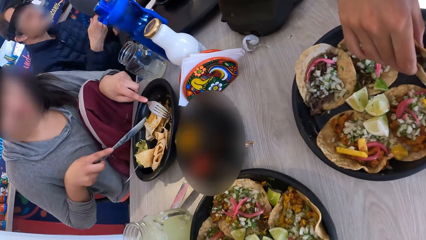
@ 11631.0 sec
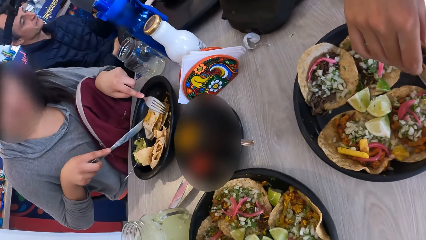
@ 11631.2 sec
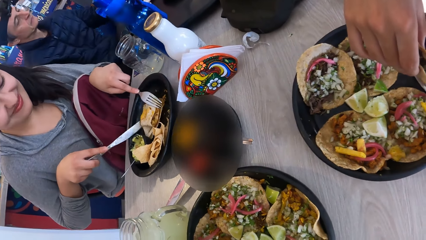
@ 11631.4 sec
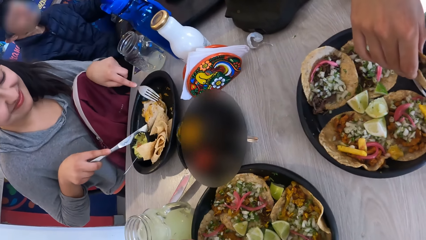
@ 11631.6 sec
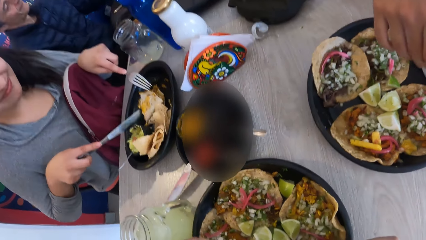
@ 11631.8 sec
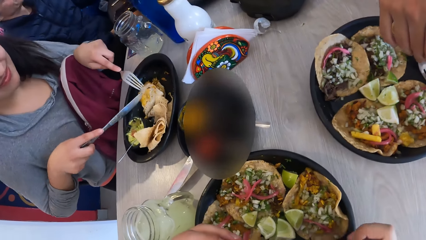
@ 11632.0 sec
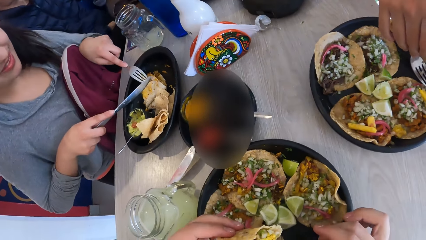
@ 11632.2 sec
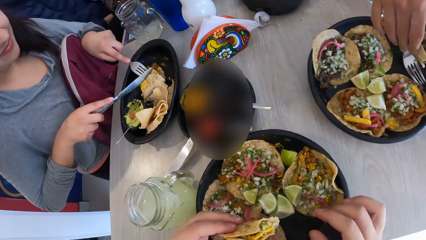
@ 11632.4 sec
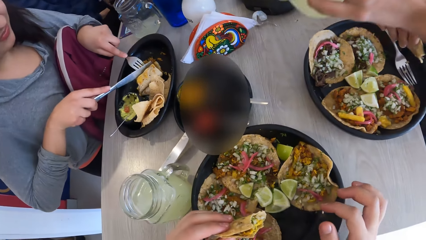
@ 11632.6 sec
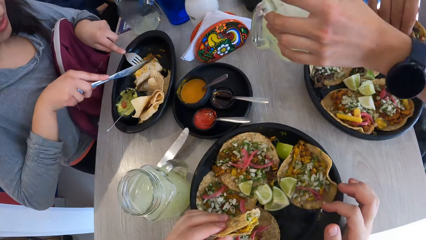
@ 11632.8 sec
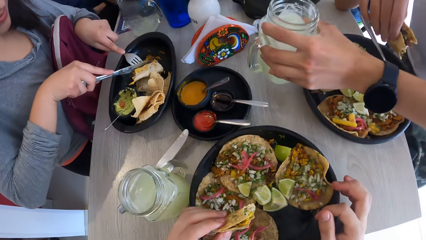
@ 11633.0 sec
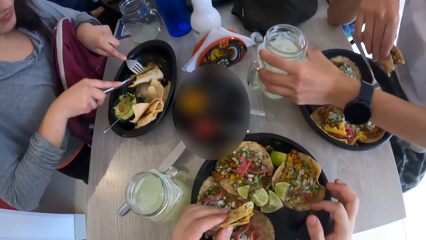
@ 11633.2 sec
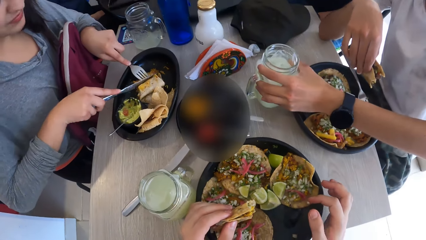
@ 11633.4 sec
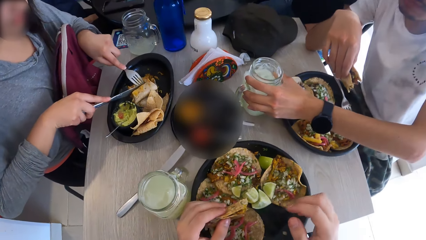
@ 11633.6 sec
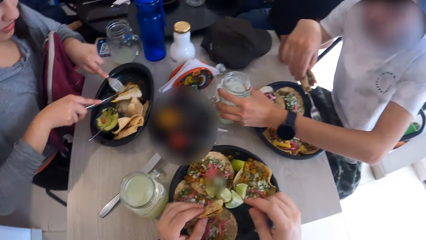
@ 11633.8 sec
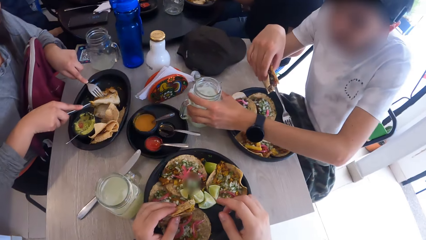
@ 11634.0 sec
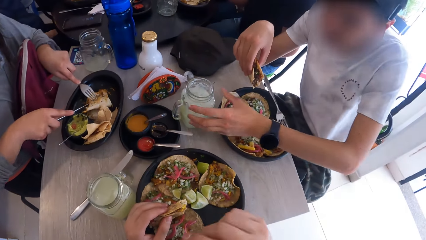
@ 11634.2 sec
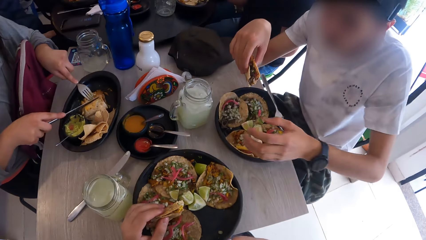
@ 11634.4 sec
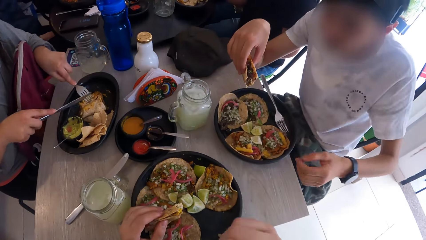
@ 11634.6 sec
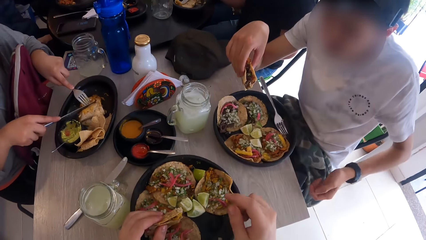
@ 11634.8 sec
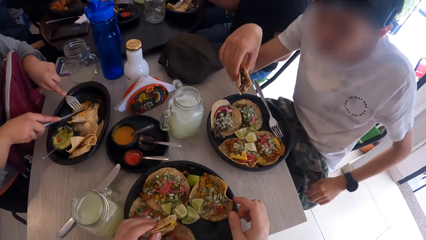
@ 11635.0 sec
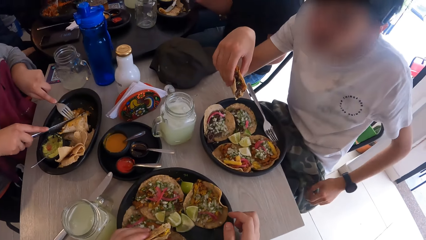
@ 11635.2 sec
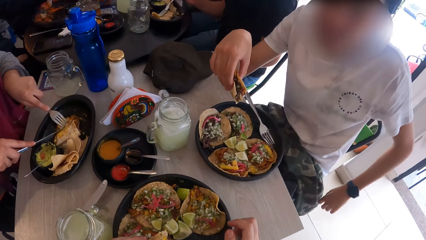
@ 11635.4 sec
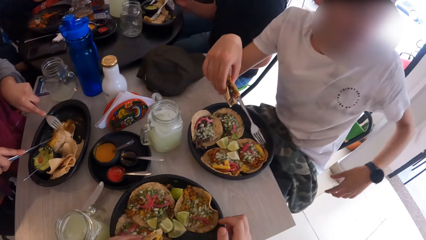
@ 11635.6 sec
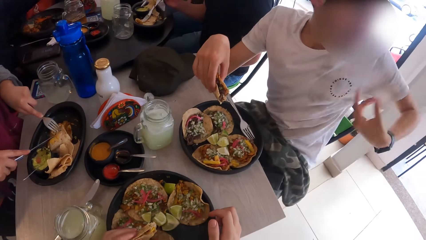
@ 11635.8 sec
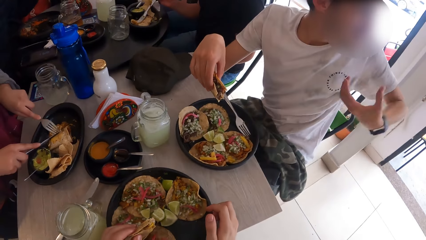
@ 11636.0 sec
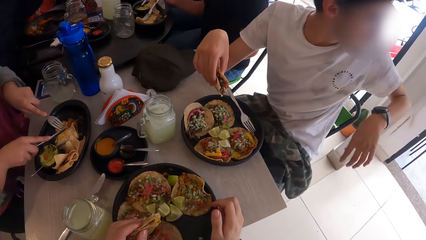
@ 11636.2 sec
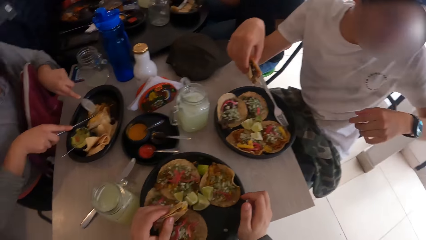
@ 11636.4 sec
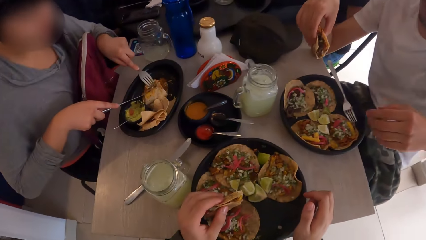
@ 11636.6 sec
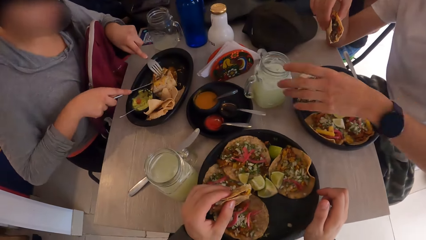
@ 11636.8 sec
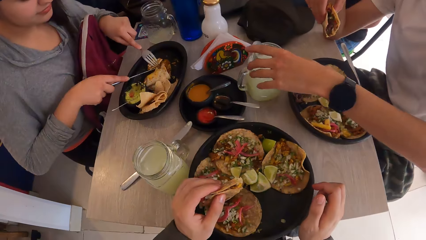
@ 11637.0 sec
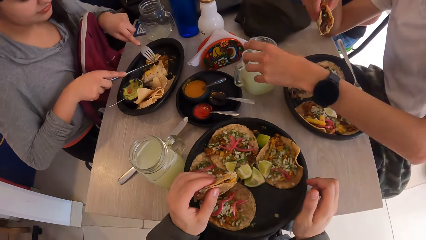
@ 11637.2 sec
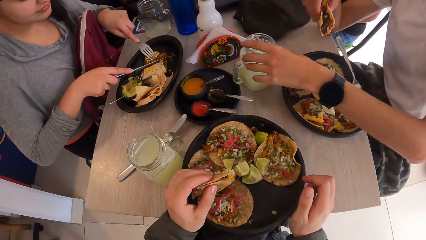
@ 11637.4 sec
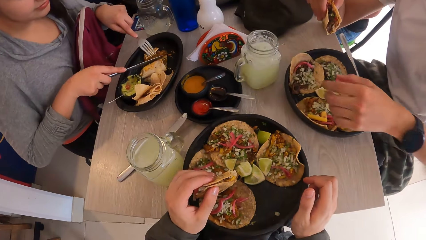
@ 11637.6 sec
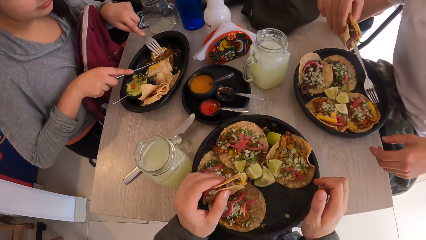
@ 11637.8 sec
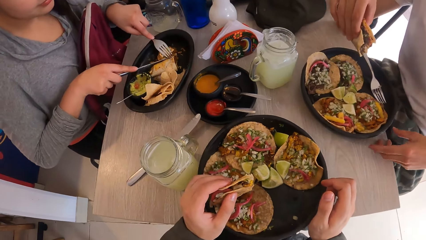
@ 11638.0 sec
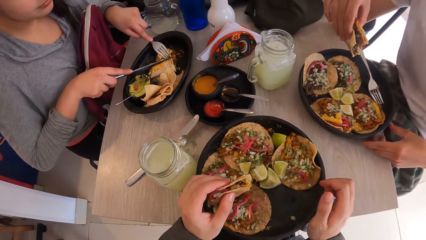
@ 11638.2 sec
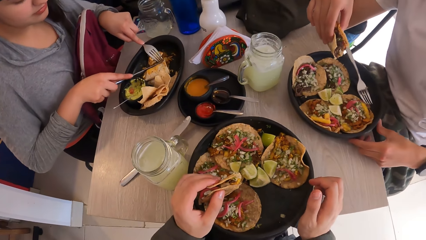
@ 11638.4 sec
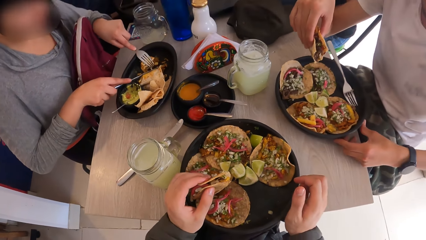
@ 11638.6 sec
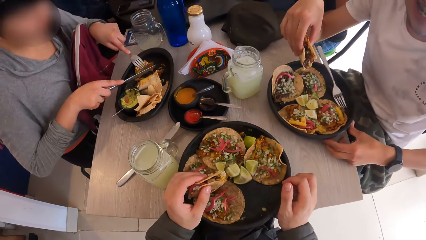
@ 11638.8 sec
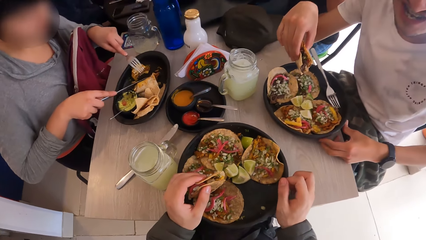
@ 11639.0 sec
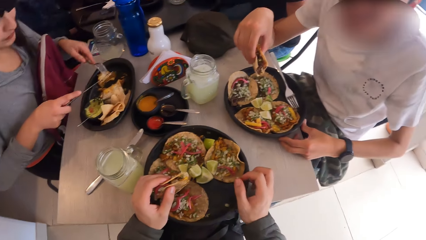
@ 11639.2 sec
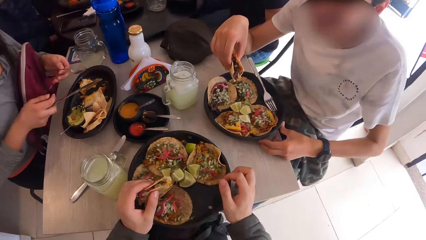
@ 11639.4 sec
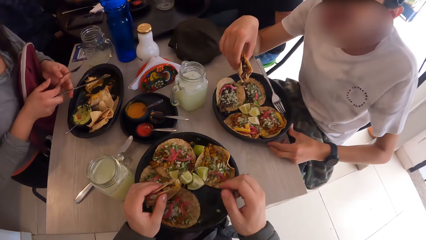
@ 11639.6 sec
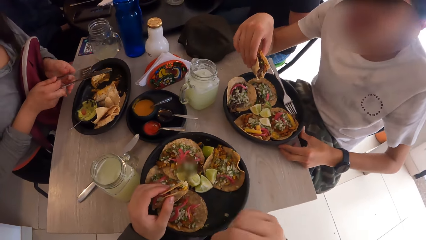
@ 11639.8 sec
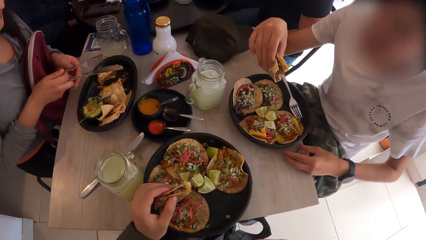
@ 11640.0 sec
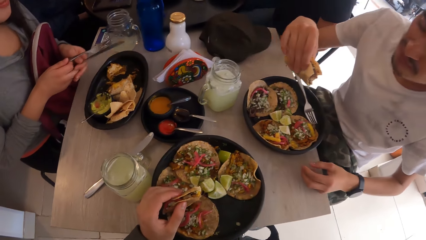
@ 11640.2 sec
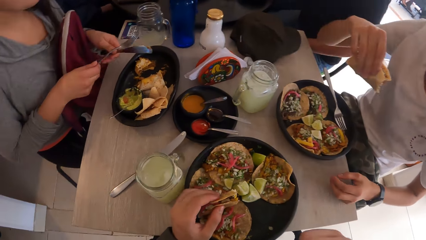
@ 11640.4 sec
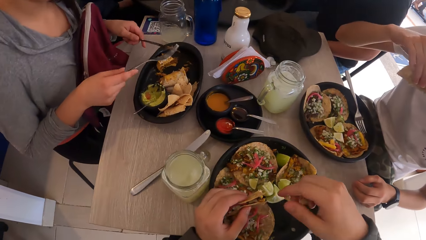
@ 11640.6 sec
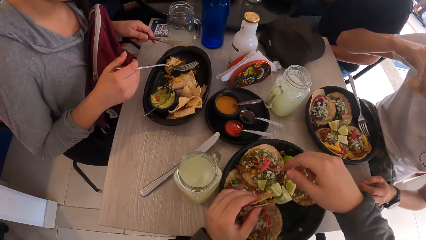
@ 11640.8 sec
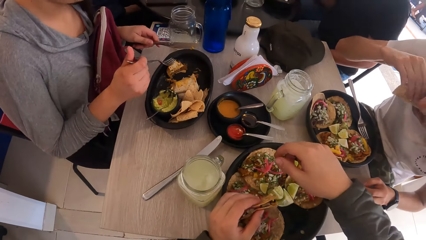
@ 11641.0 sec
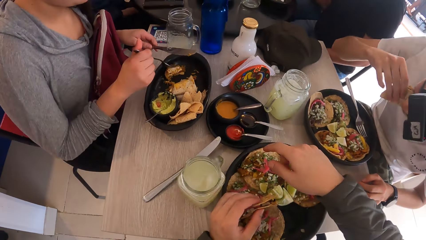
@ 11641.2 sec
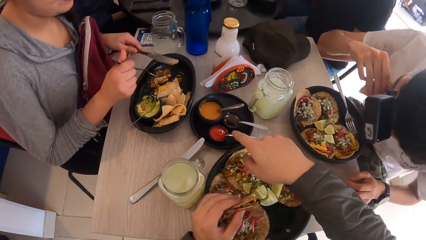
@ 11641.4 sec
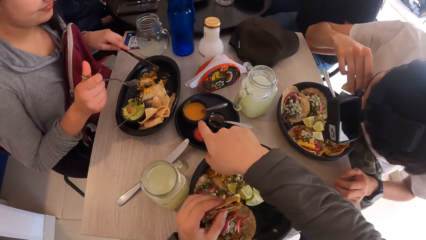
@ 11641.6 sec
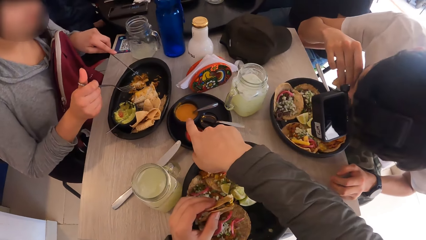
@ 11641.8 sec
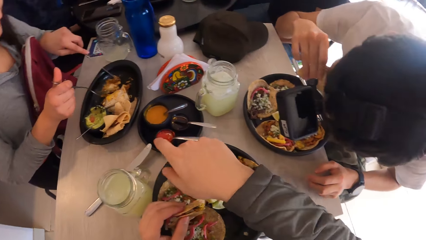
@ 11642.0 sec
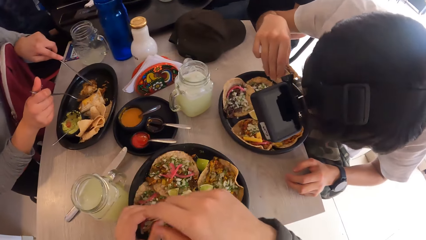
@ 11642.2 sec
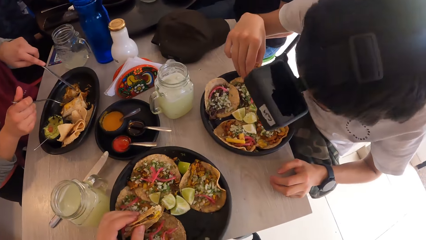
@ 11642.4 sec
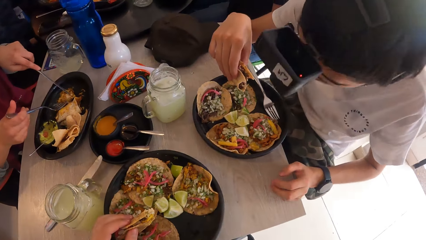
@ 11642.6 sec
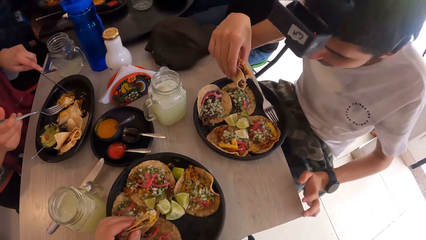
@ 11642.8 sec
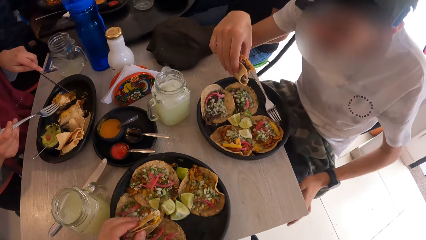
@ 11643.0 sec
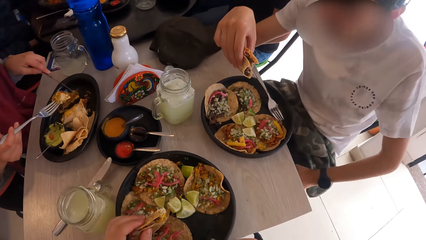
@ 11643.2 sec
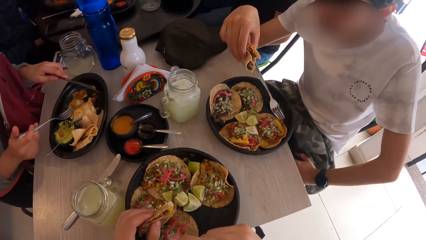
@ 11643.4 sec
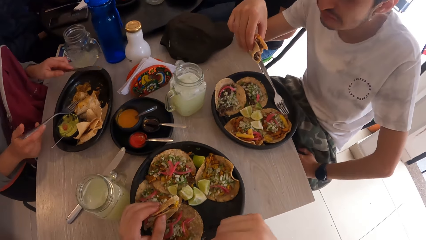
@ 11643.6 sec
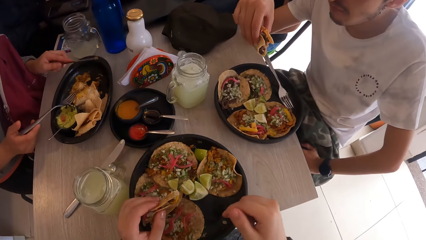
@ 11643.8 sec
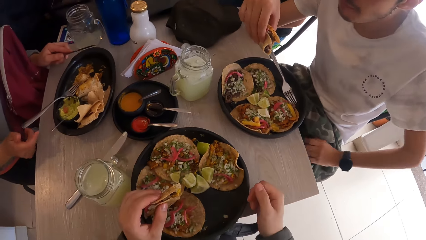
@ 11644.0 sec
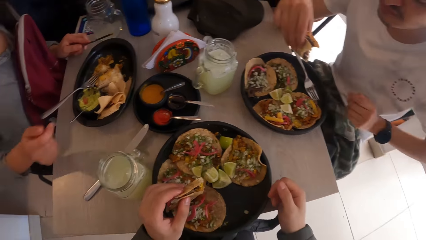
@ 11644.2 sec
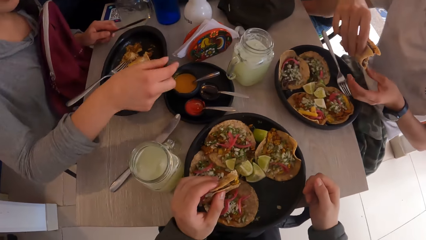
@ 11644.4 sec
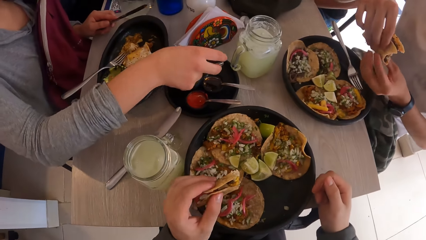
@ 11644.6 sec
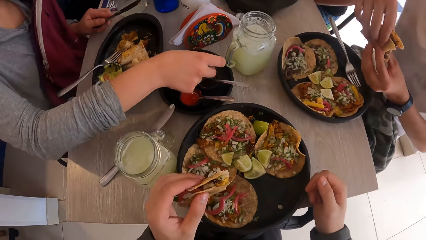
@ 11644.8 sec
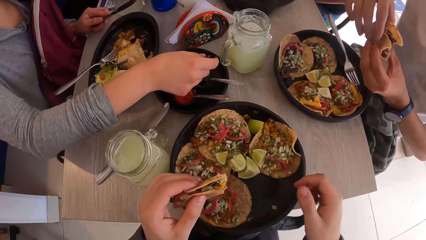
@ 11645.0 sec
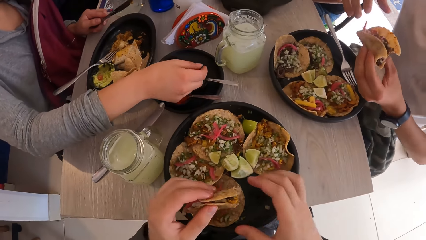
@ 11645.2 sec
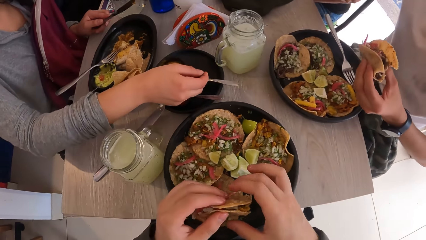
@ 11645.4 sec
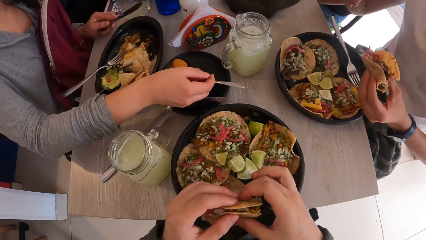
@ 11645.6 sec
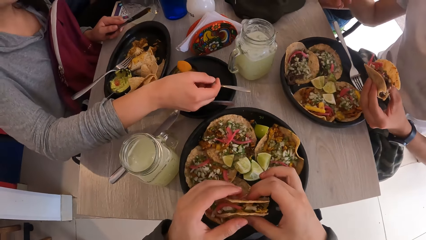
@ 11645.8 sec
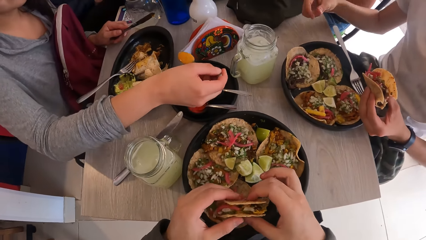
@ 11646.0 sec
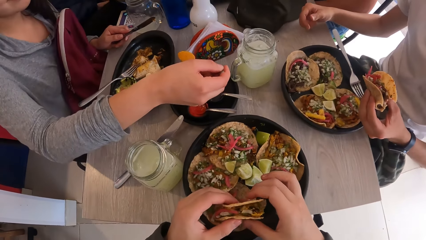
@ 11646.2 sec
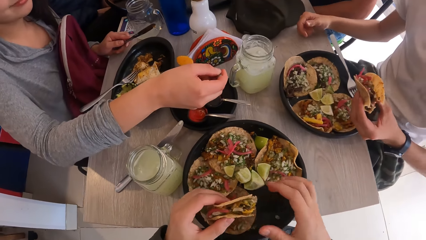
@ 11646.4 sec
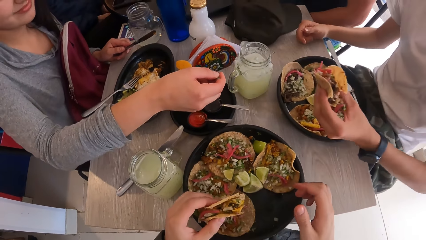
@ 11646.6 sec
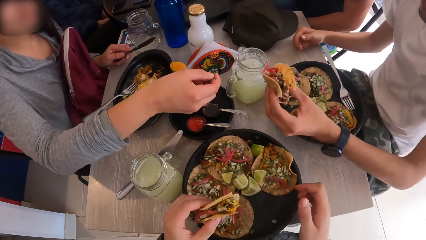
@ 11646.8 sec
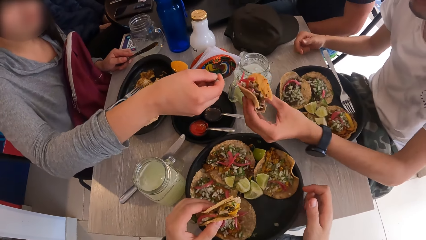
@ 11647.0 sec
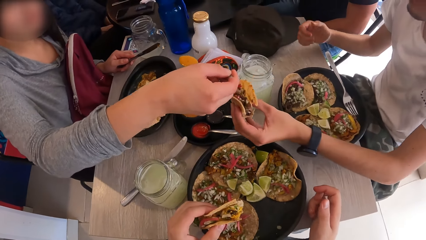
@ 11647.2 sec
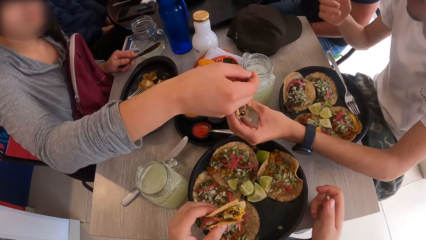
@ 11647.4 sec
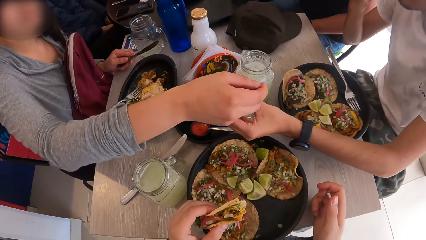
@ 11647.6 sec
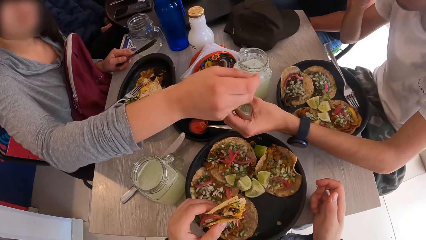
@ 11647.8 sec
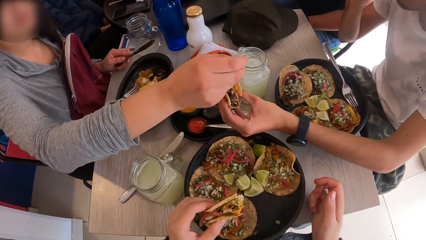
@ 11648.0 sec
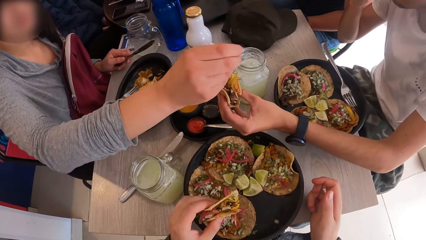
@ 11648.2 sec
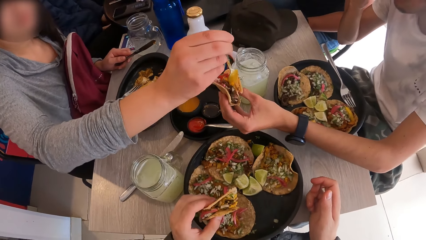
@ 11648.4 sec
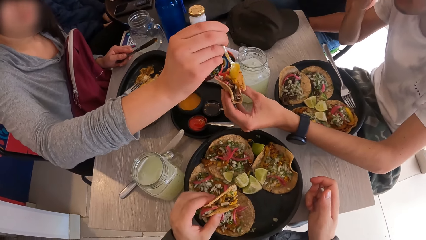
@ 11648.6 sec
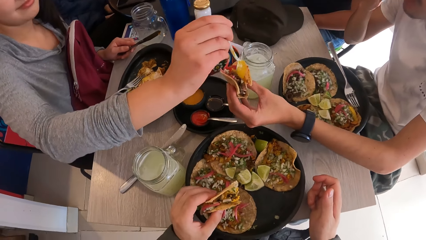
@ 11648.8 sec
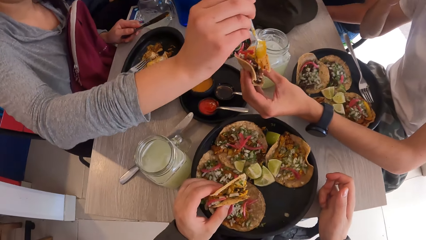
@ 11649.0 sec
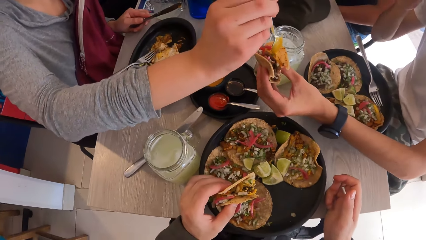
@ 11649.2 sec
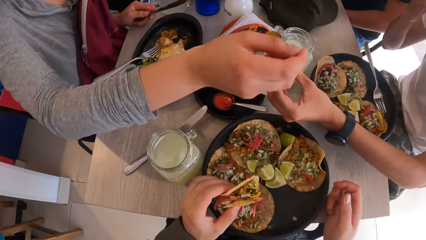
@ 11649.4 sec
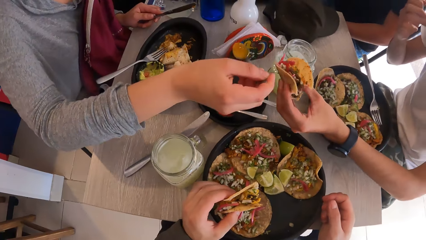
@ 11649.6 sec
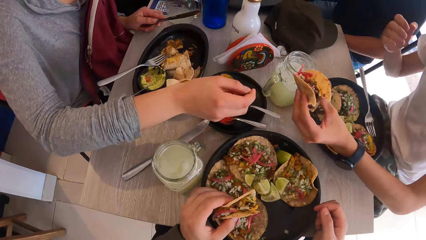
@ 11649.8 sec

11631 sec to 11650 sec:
A man is drinking something. A woman cuts a flat bread with a knife. The man drops the mug of juice or drinking jar on the table with his left hand. The camera wearer moves their hand. The man moves his hand. The camera wearer looks around. The man moves the drinking jar on the table and holds the plate. The camera wearer wipes their face with their hand. The woman exchanges a fork with the knife on her hands. The man bites the flat bread. The camera wearer uses gestures. The woman picks the flat bread with the fork. The camera wearer looks around. The man moves his hand. The woman puts the fork on the plate. The woman takes the sauce from the black cup on the table with the spoon with her right hand. The man picks the flat bread with the other hand. The camera wearer holds the flat bread with both hands. The man moves his hand. The camera wearer looks around. The woman pours the sauce on the taco in the left hand of the man with her right hand. The man touches his face.
